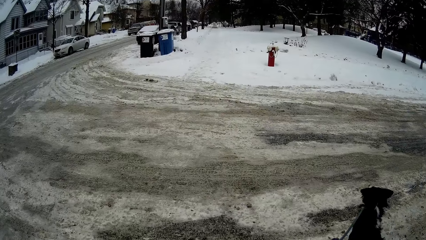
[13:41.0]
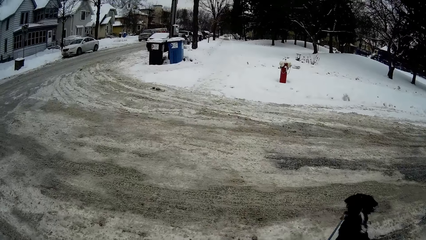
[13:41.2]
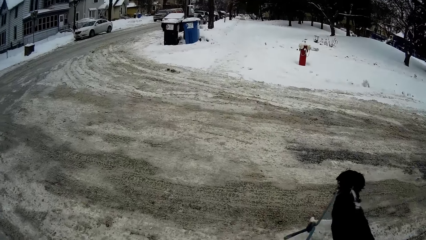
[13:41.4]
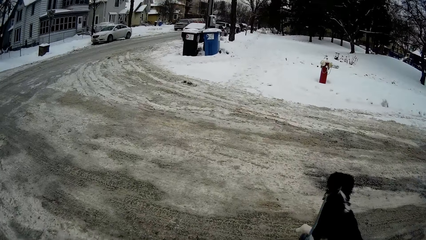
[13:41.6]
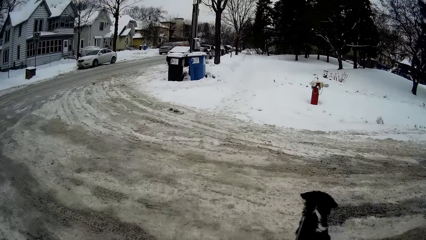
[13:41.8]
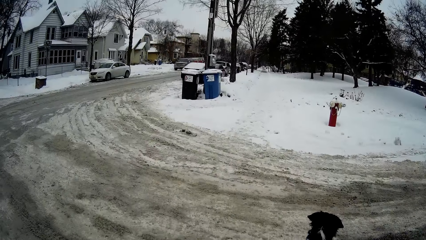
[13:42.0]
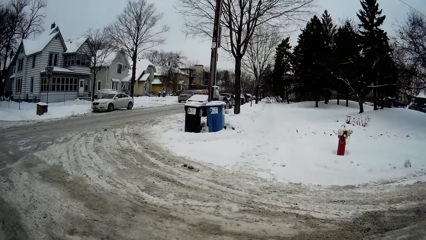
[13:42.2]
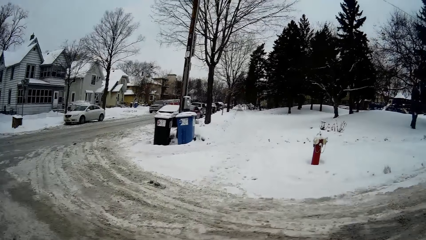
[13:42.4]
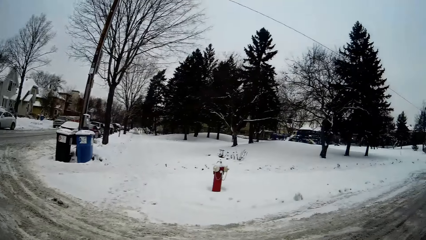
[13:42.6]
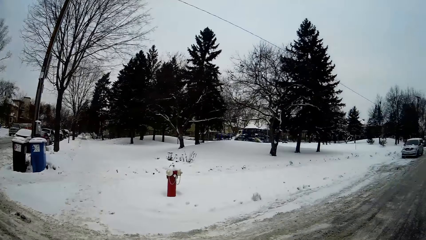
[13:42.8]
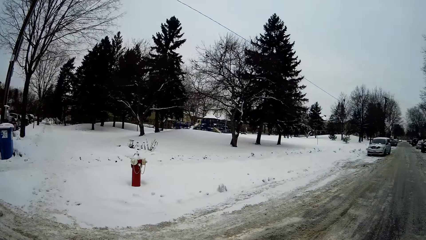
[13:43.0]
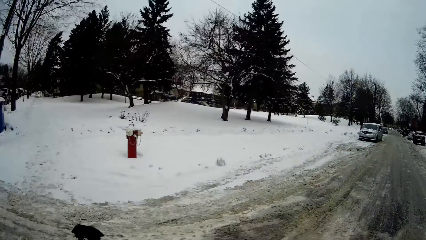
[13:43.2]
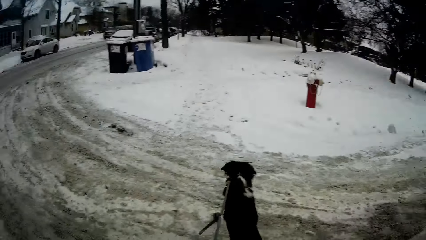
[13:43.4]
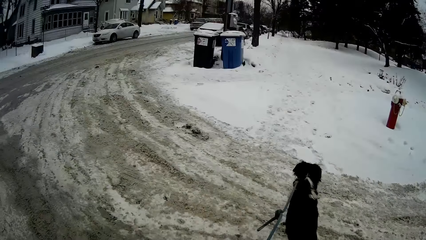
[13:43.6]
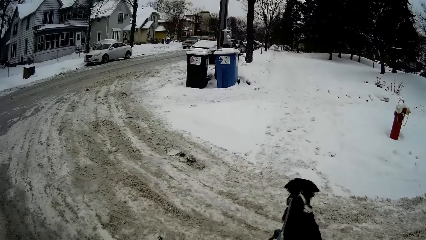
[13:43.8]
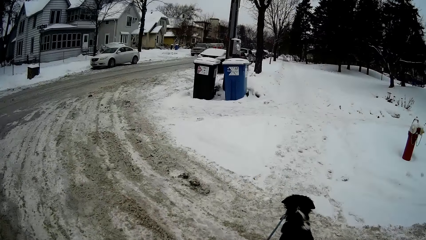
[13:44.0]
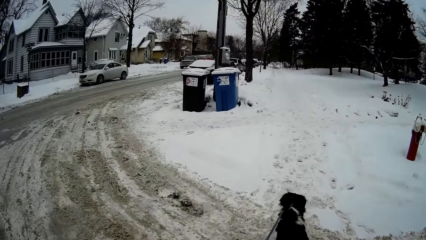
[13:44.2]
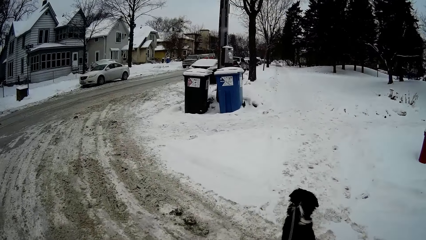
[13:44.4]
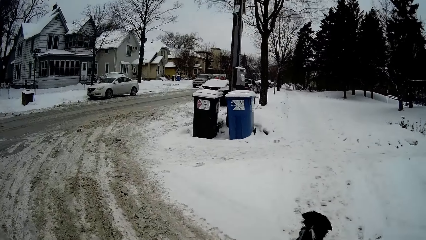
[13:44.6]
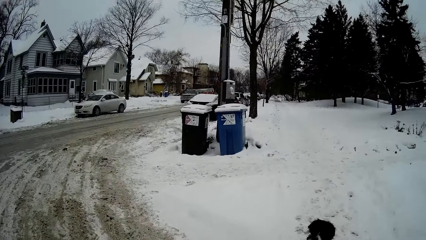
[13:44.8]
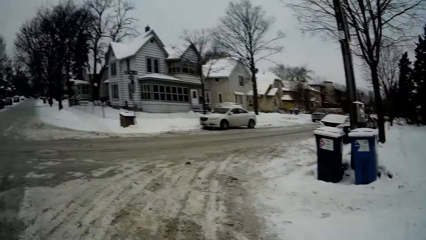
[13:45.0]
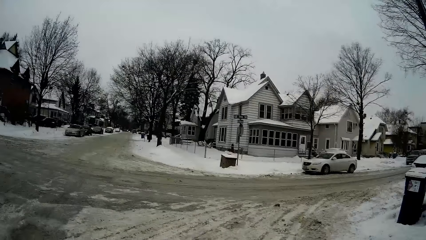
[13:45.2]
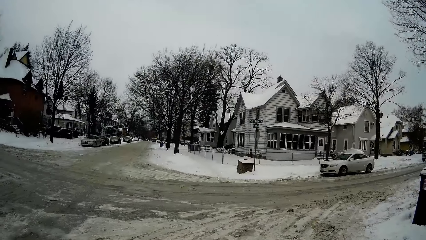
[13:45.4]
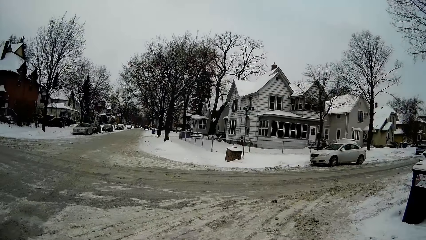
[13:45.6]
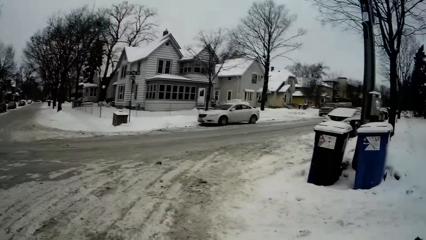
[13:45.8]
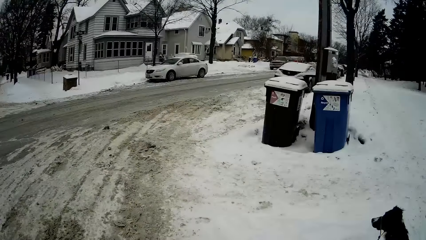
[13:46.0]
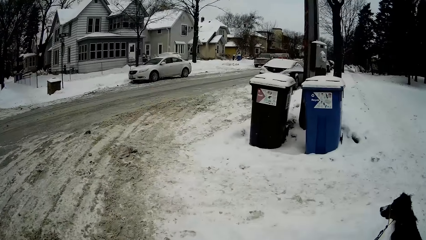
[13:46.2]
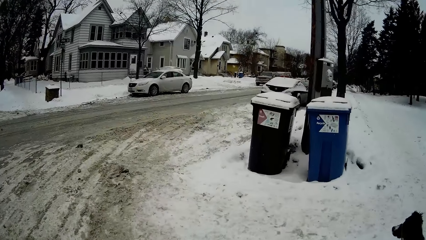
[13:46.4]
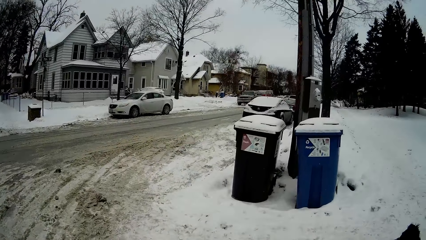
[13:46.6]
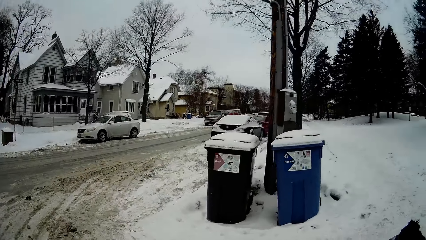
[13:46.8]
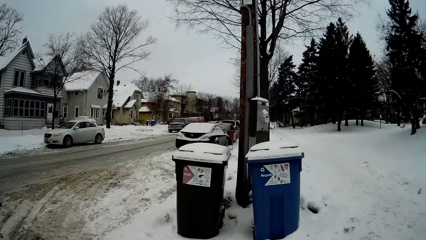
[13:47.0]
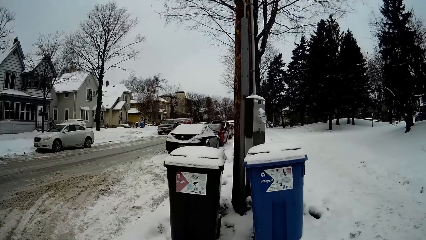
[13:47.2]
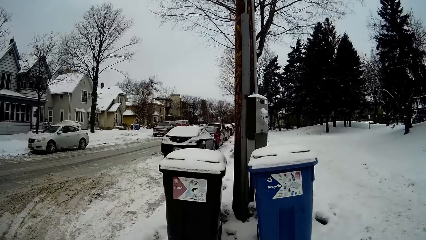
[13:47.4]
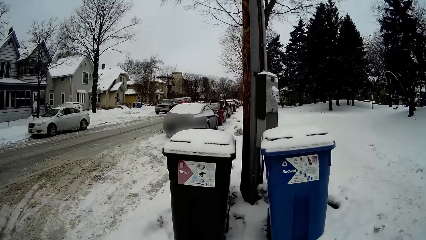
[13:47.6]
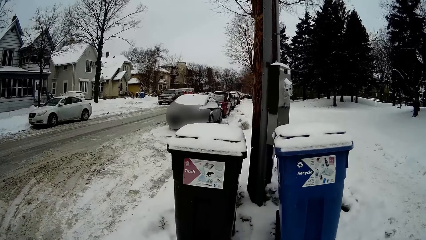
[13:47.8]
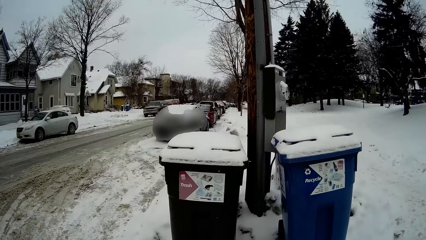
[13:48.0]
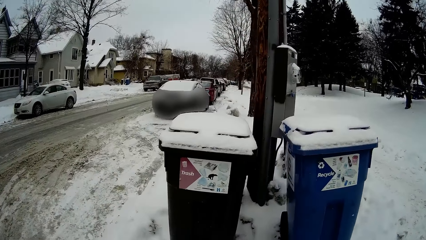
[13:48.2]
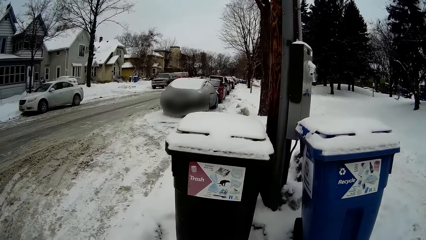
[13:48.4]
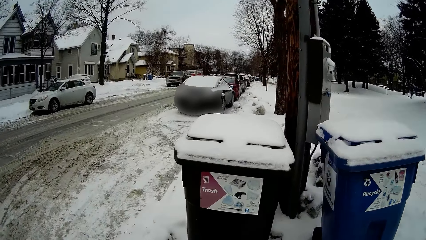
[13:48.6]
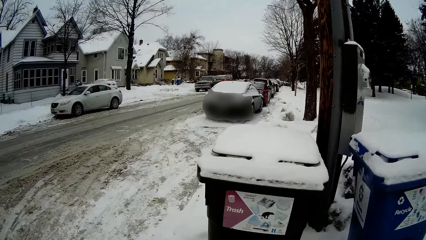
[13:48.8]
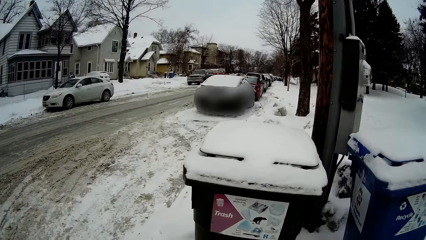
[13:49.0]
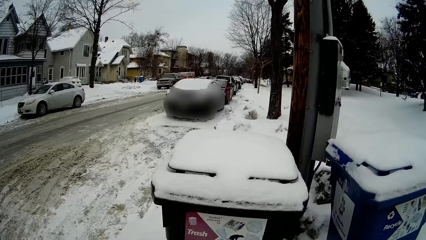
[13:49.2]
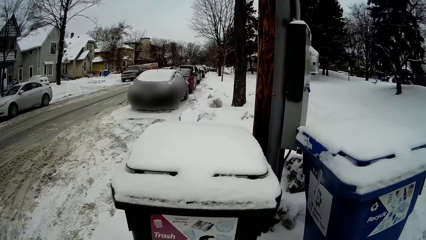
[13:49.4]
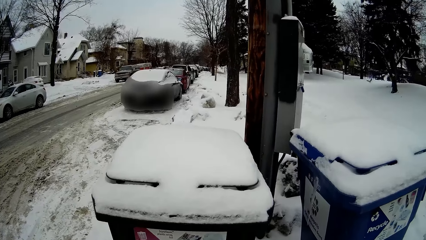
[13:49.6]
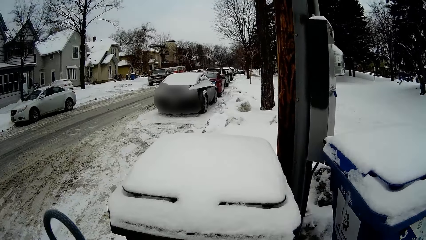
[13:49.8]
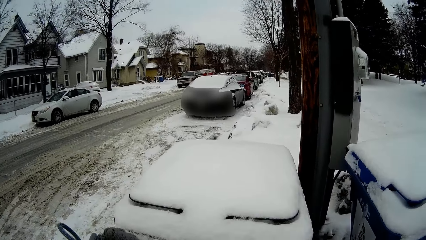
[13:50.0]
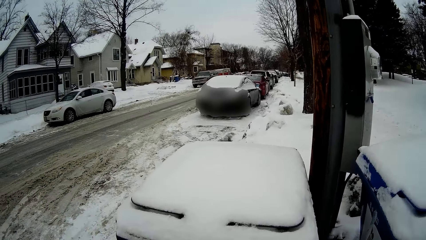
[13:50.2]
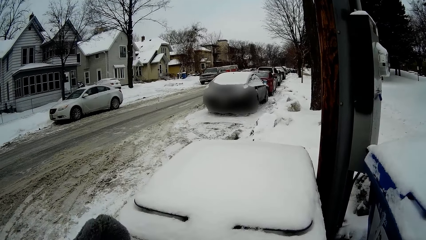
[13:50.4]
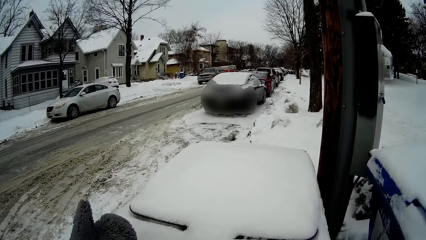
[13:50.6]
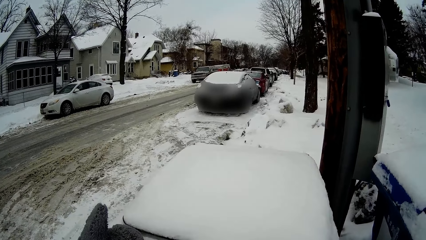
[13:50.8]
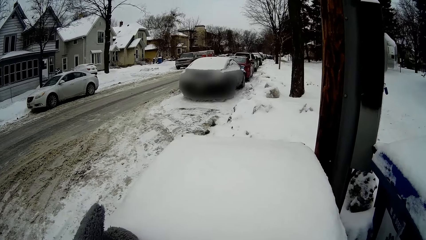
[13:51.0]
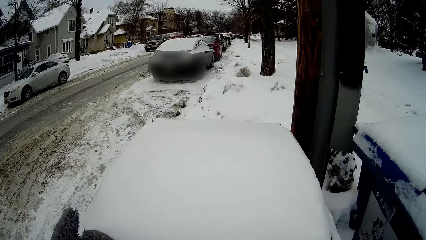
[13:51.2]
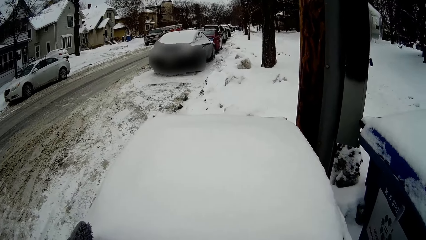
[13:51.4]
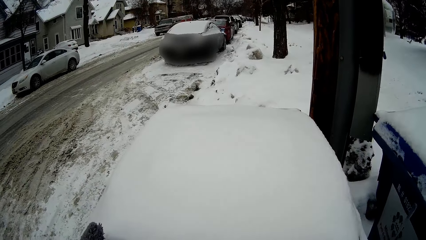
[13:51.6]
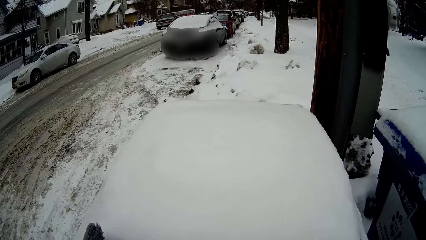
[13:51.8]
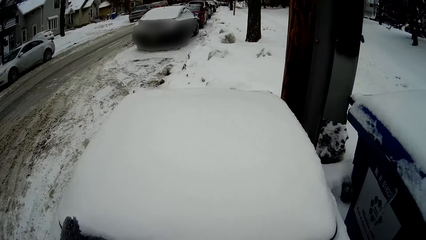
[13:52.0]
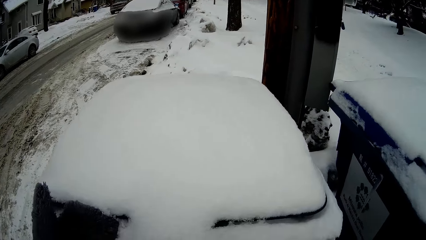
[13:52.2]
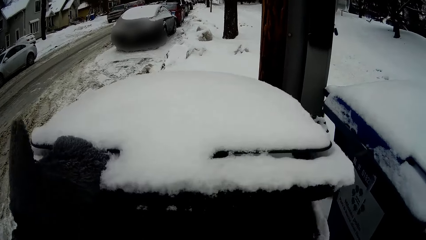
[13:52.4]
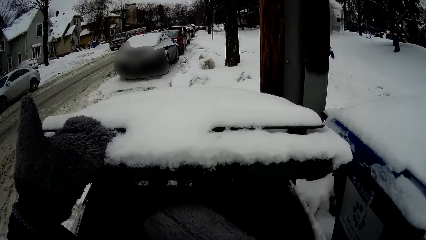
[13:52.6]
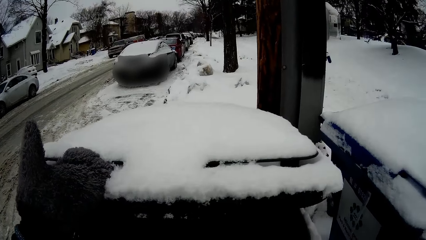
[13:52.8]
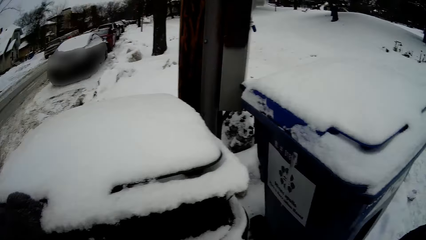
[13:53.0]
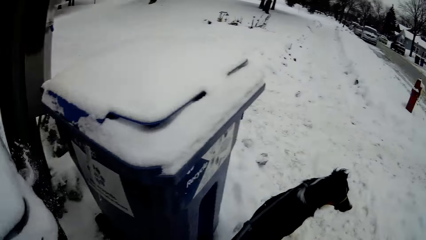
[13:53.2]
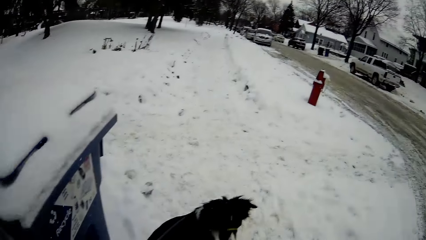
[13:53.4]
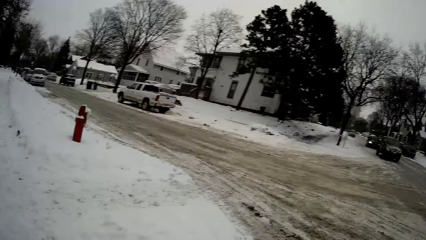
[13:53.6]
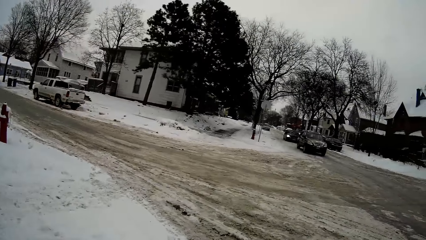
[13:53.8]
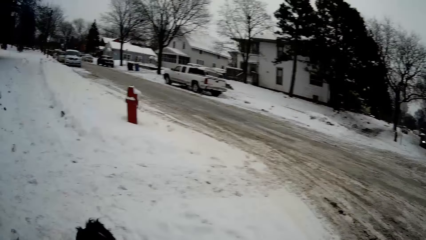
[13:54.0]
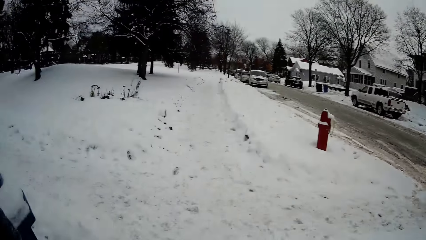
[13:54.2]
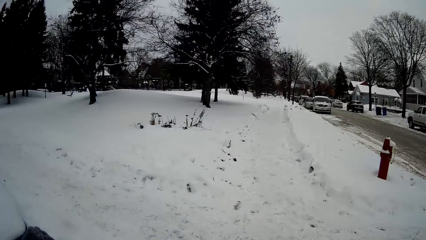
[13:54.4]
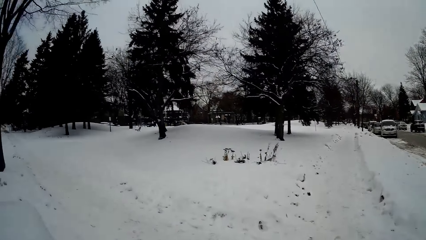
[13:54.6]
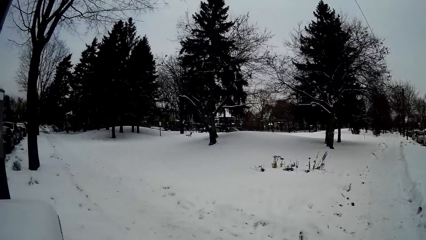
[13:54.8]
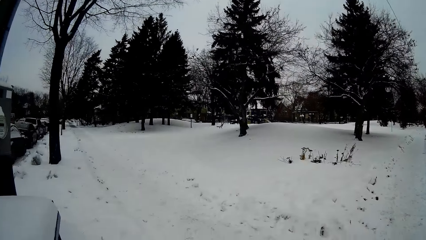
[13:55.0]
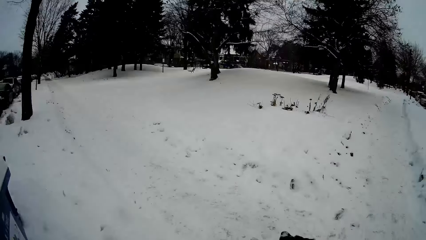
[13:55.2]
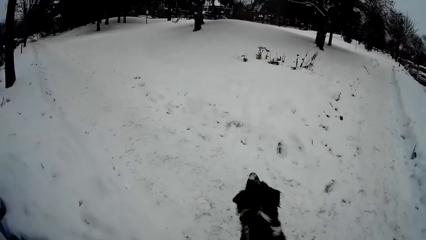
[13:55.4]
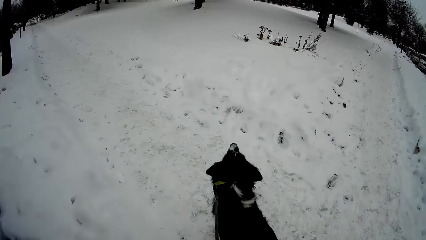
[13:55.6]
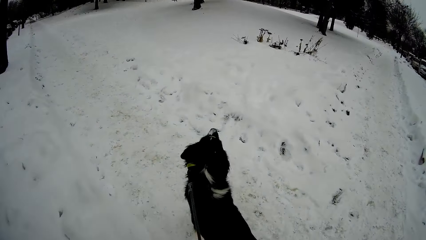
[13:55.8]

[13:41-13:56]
The camera wearer crosses the road. They look at the dustbins. They hold the dustbin. They open the dustbin. They look on the ice cold.
